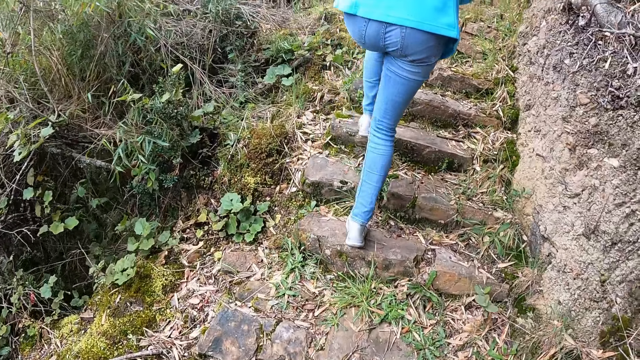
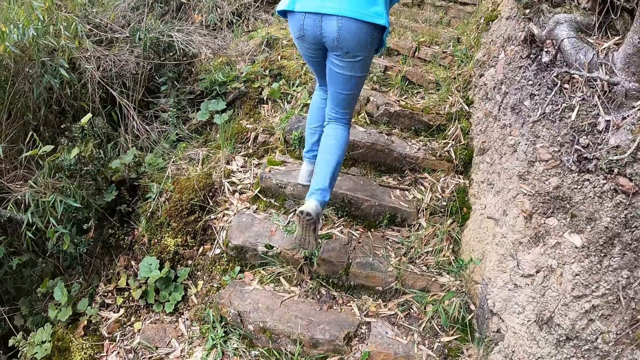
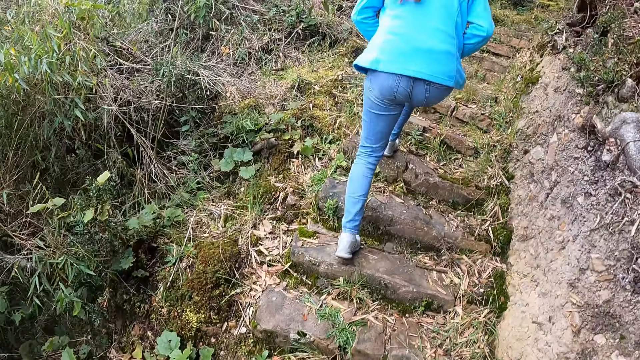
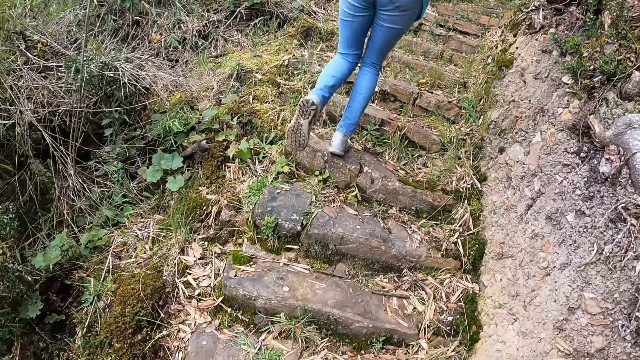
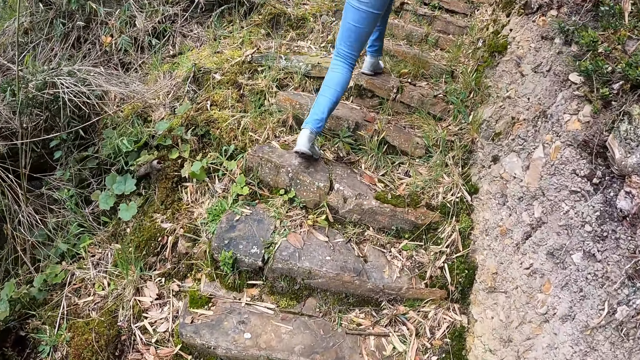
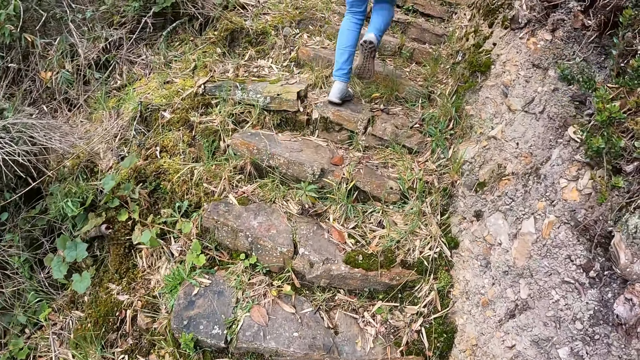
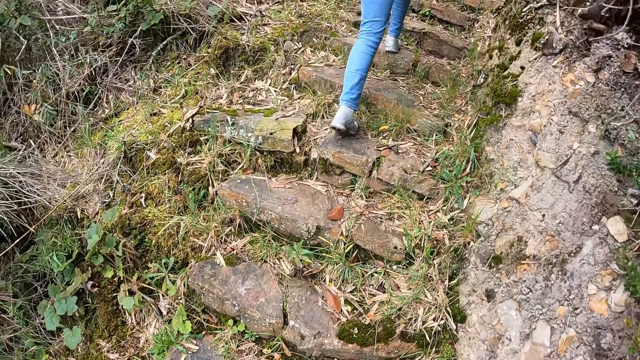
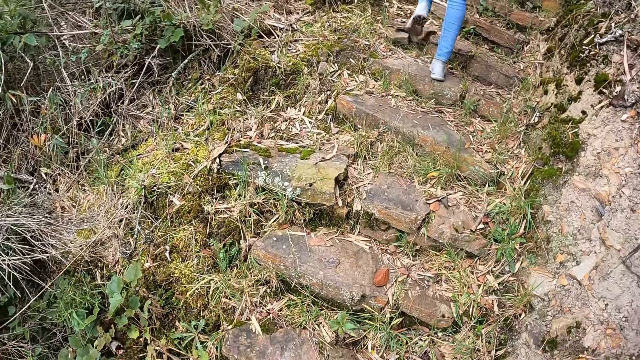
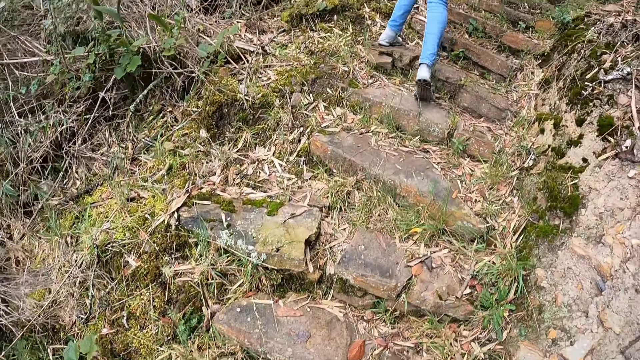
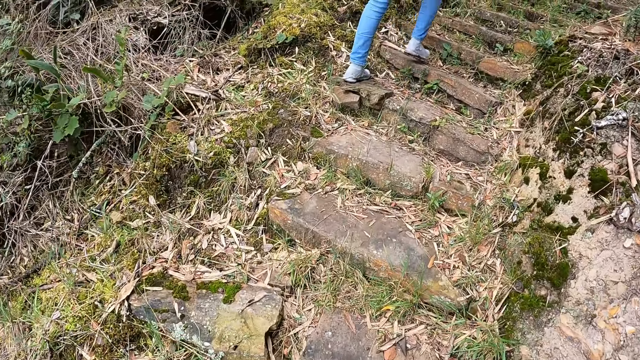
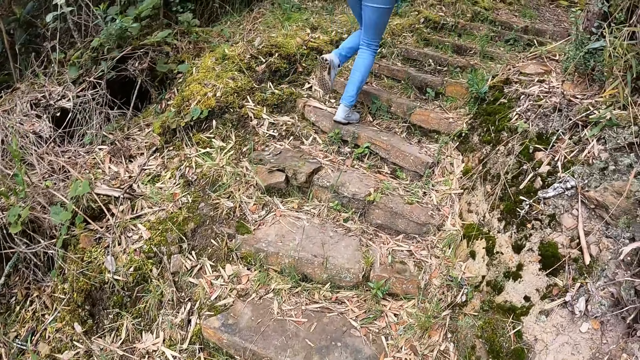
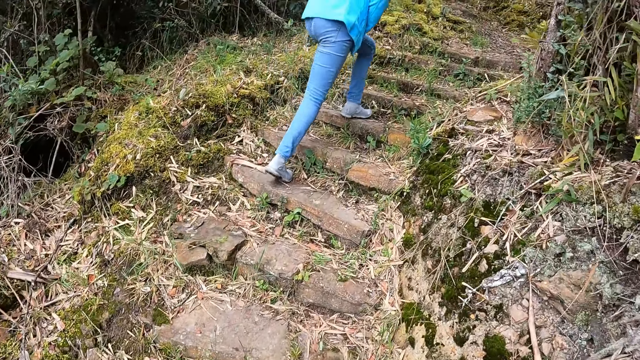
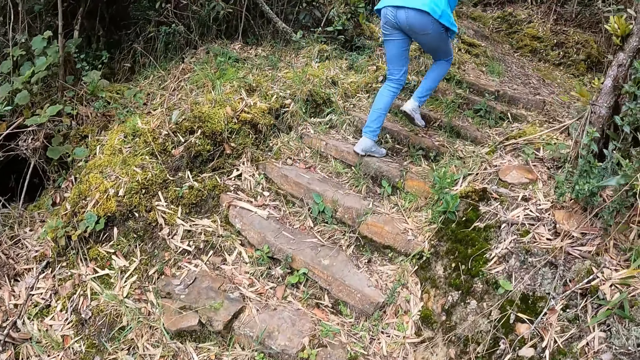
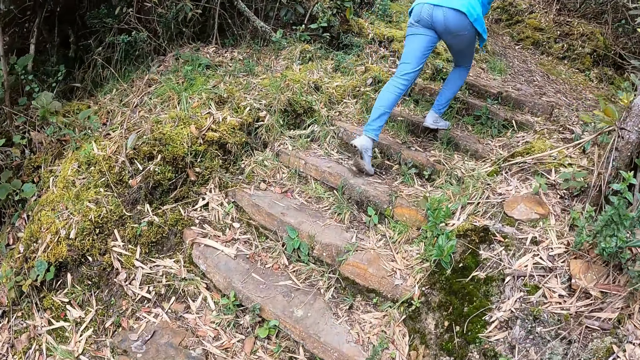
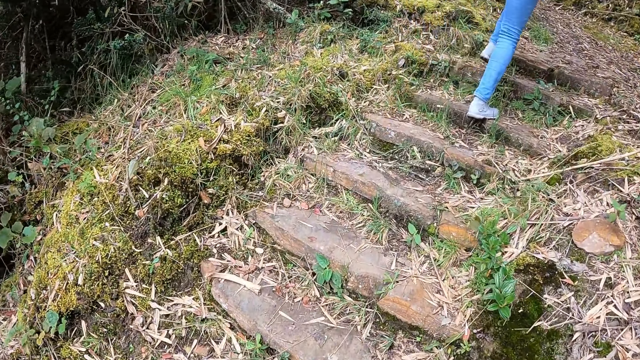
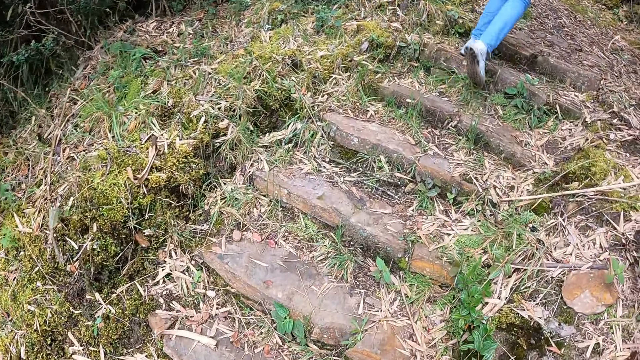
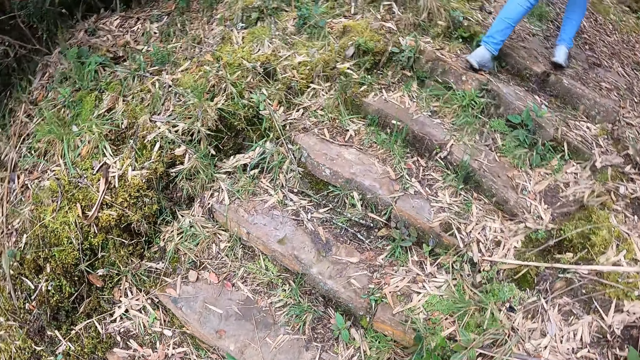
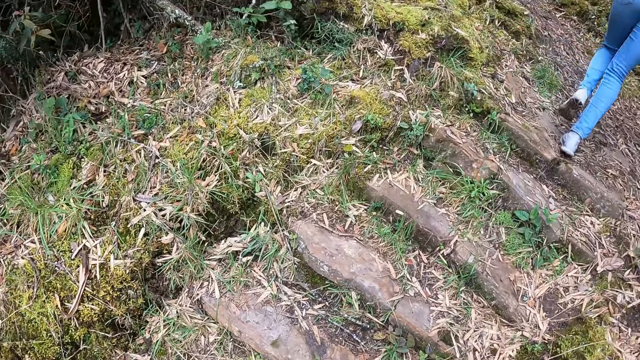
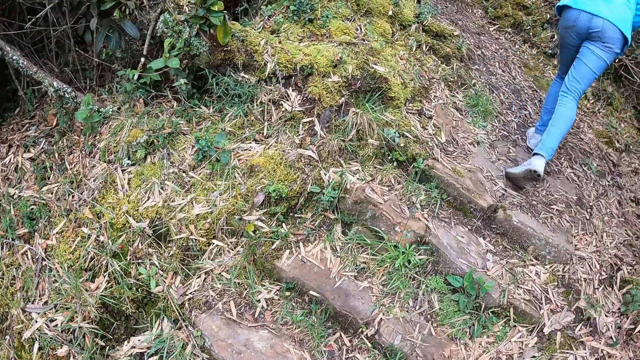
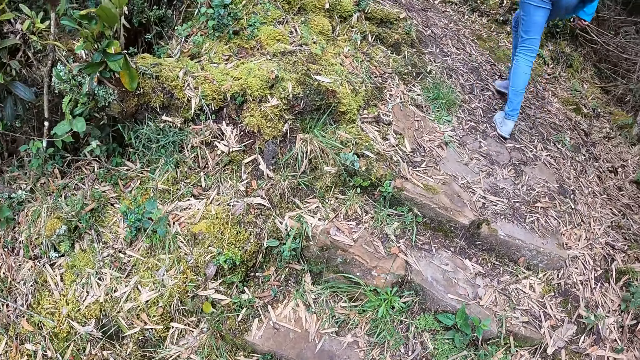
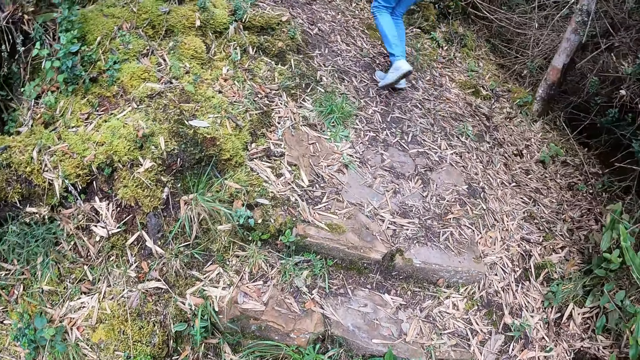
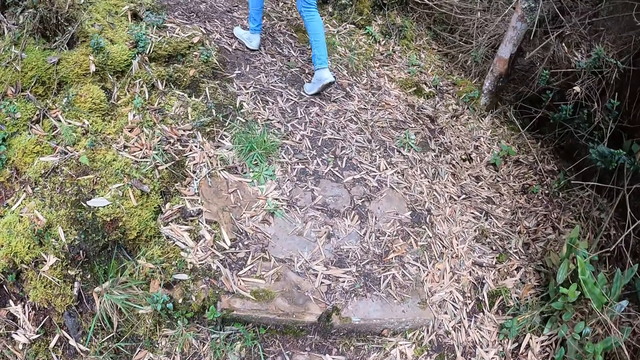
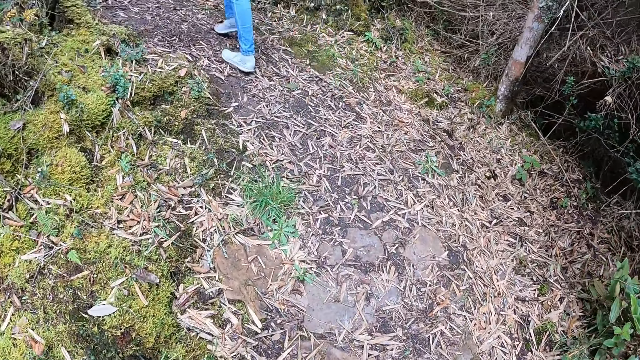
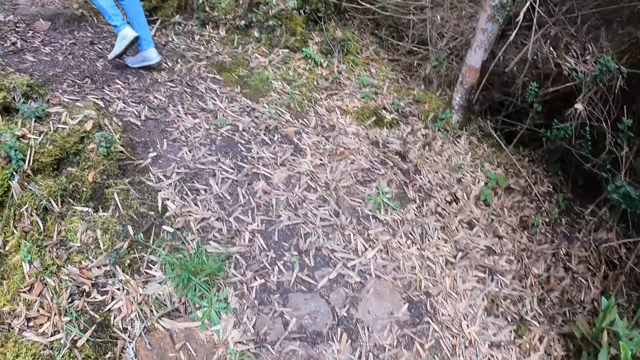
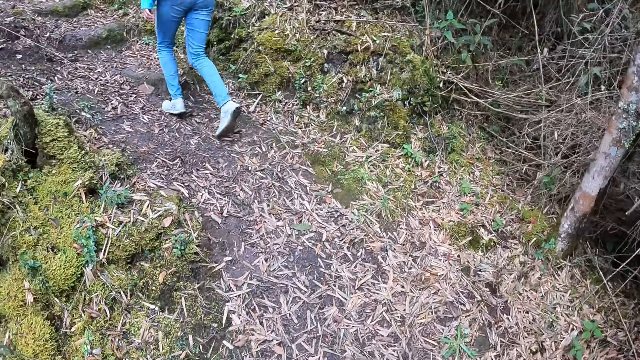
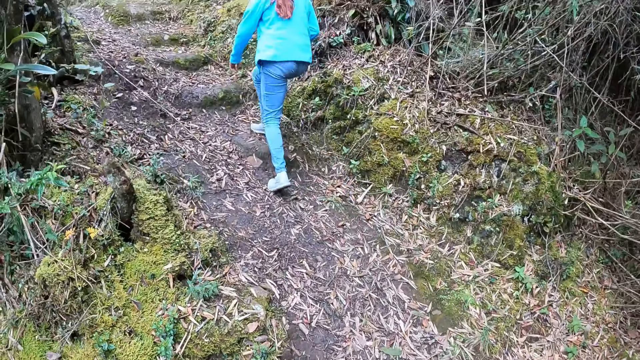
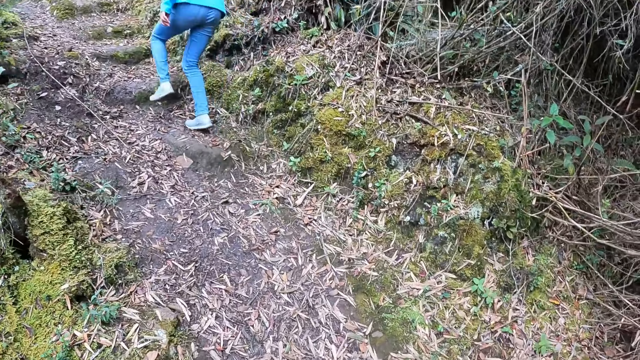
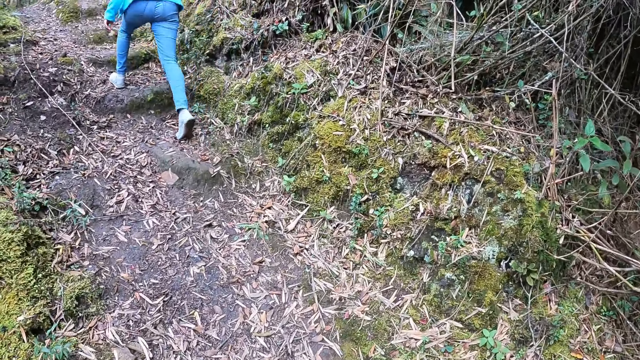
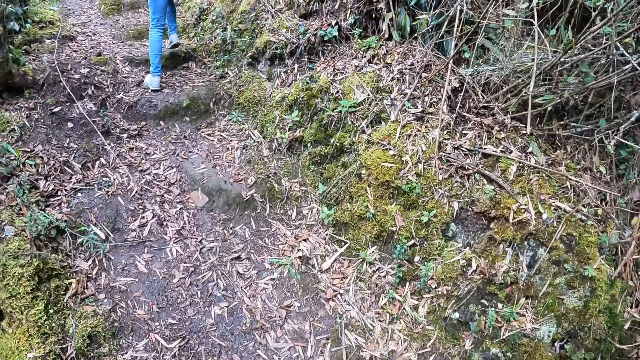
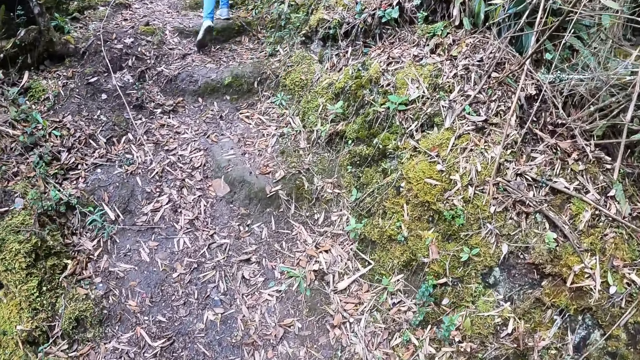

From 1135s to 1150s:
The camera wearer gestures with her hands. The woman walks in the forest. The woman walks up the hill. The camera wearer walks up the hill.

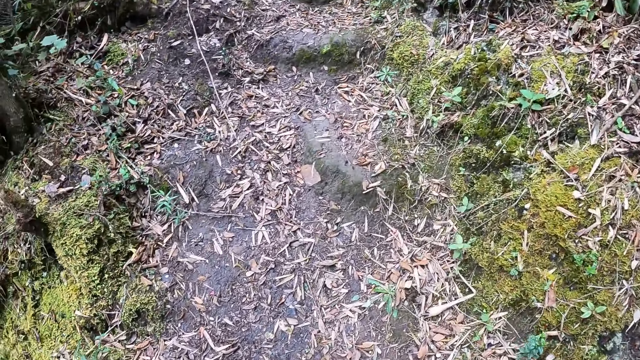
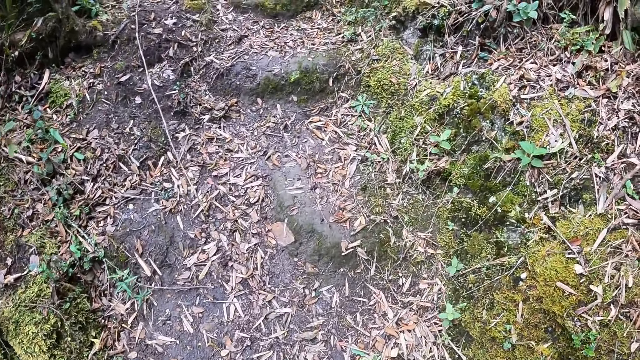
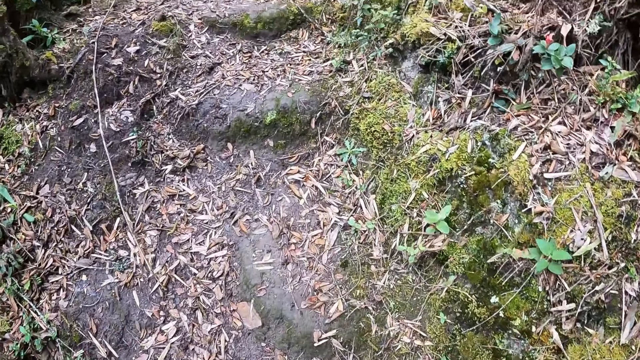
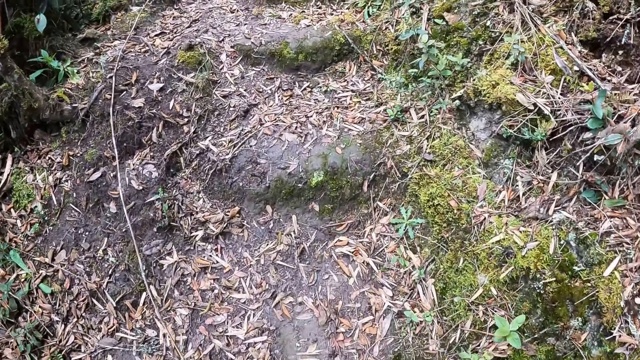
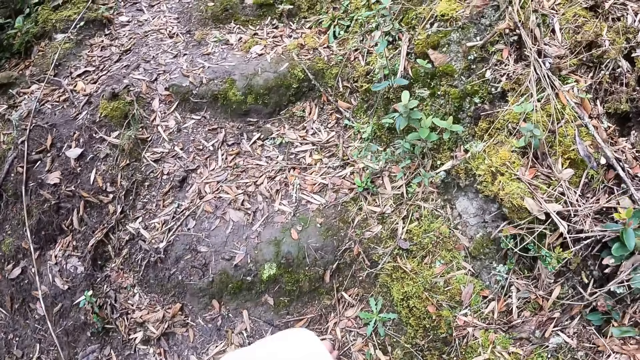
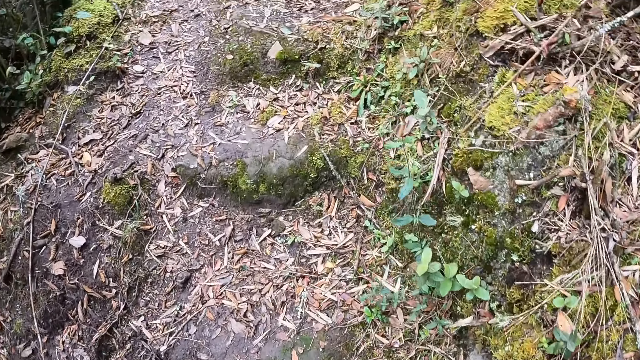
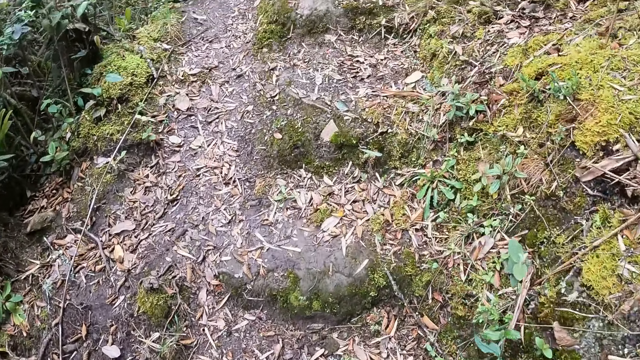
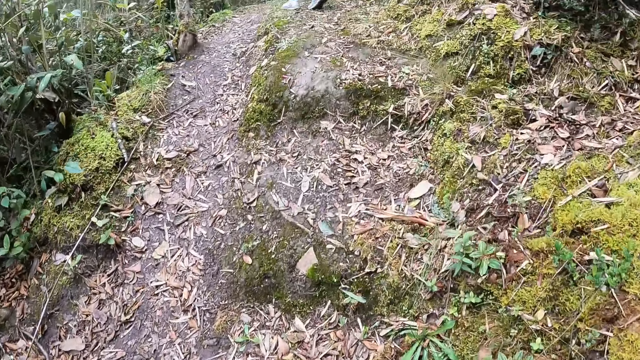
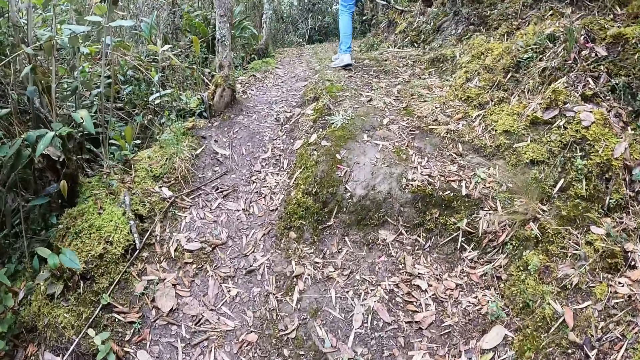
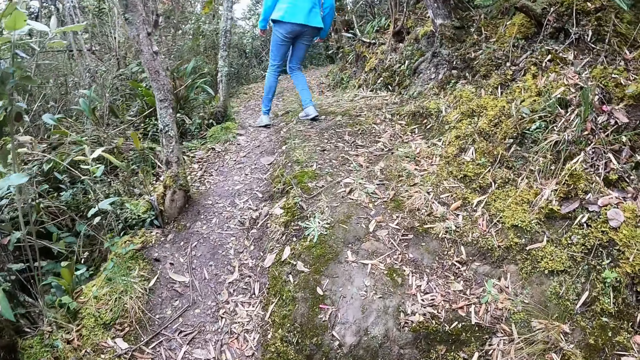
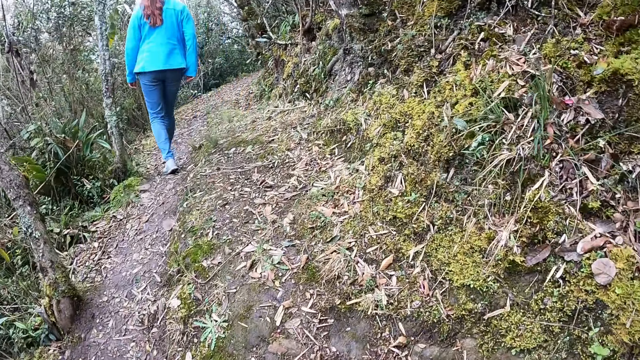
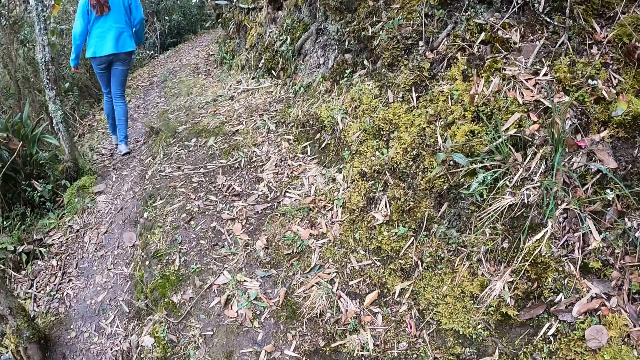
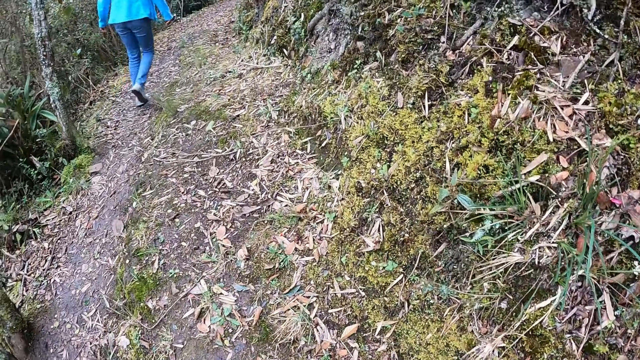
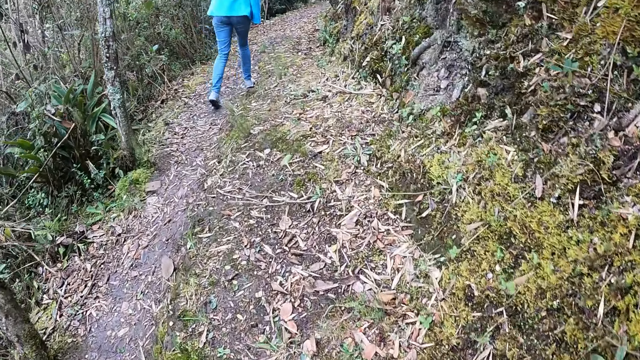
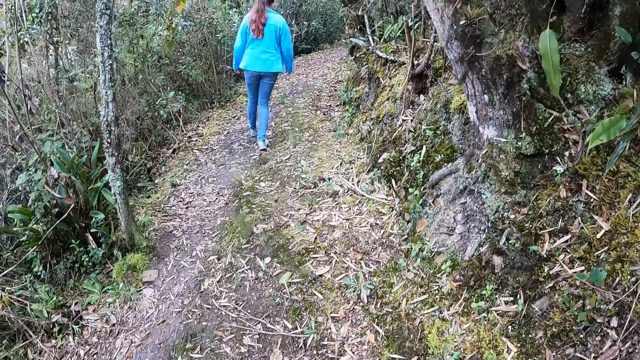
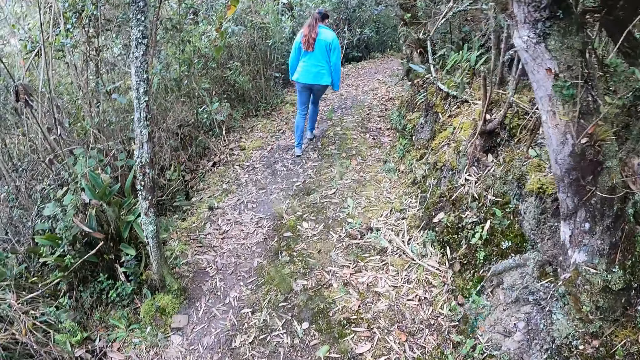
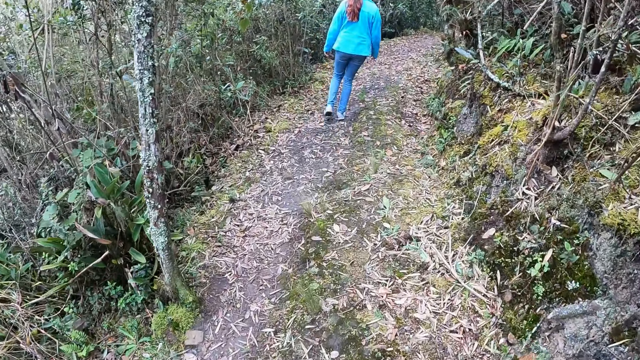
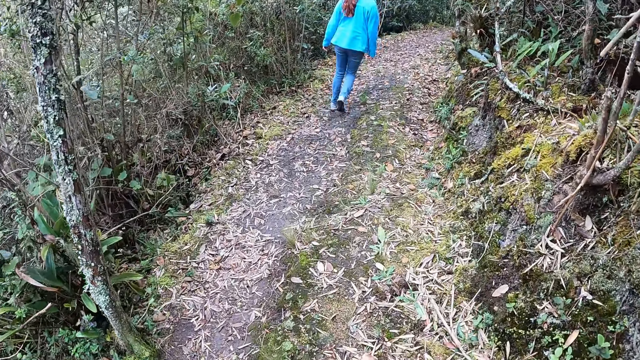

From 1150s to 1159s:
The camera wearer gestures with her hands. She flips something. She touches her face with her right hand. A person walks in the forest. The camera wearer flips something. She touches her face with her left hand. The person walks in the forest.
